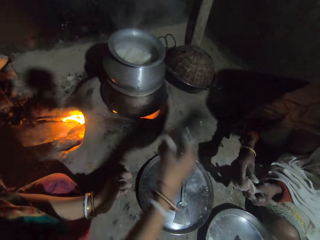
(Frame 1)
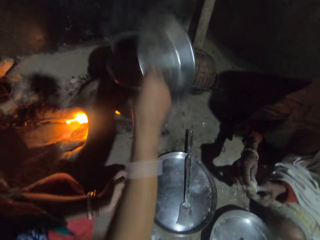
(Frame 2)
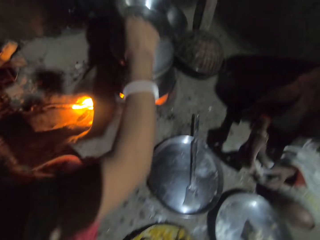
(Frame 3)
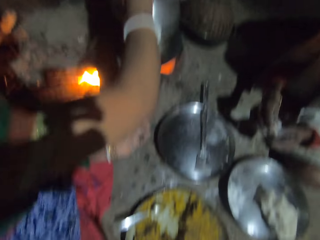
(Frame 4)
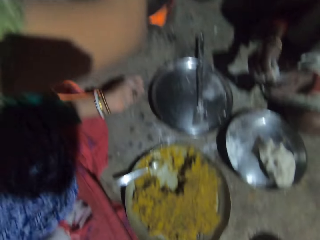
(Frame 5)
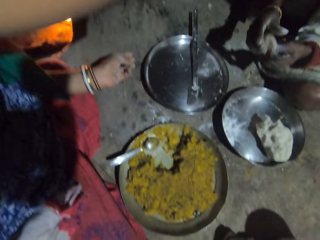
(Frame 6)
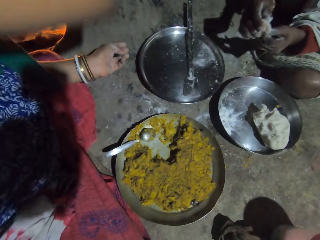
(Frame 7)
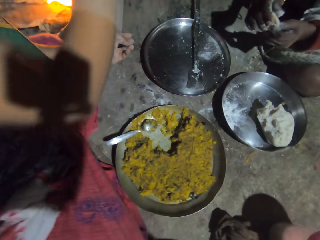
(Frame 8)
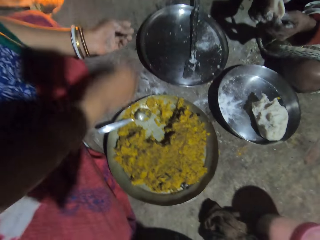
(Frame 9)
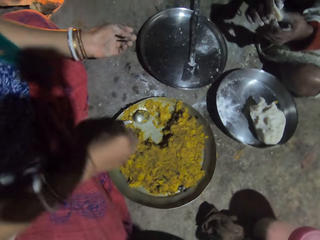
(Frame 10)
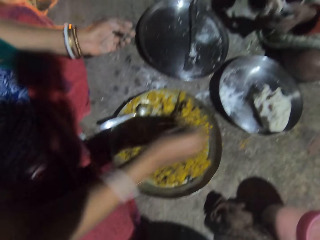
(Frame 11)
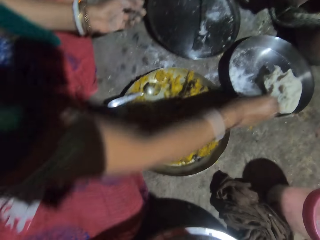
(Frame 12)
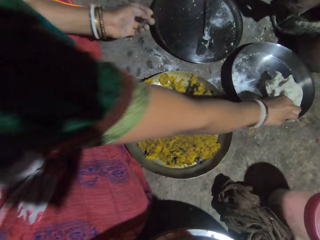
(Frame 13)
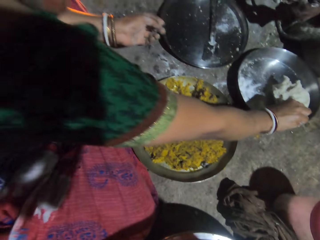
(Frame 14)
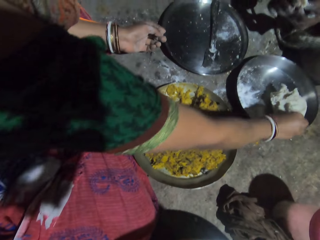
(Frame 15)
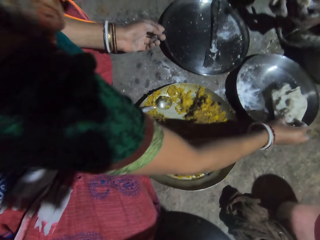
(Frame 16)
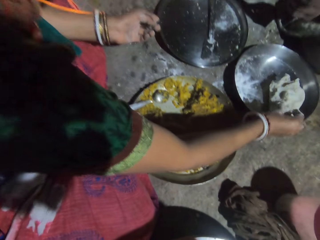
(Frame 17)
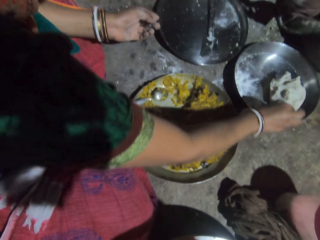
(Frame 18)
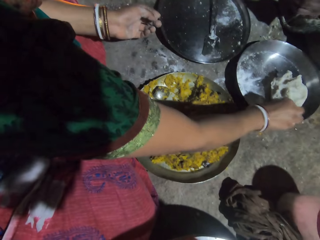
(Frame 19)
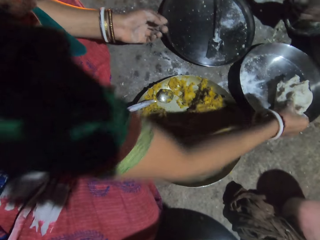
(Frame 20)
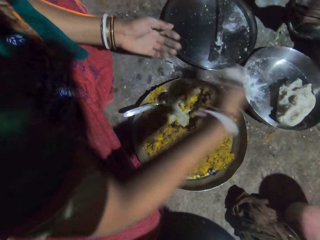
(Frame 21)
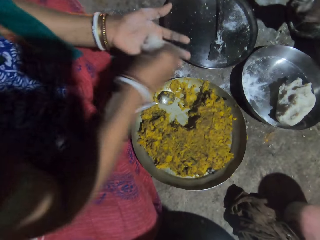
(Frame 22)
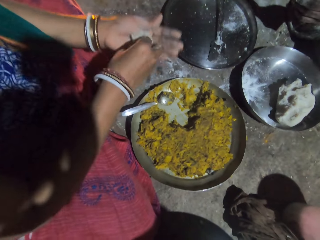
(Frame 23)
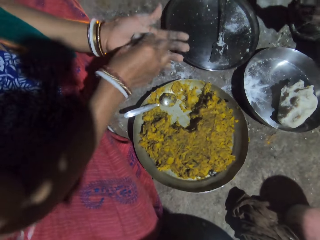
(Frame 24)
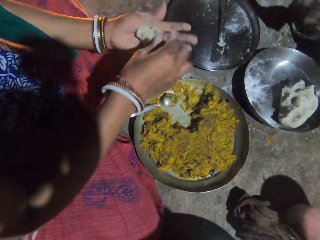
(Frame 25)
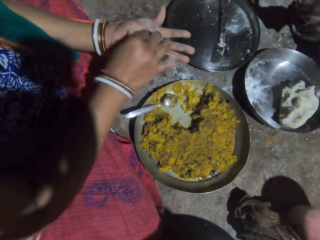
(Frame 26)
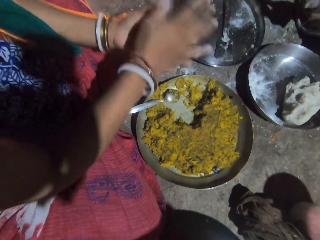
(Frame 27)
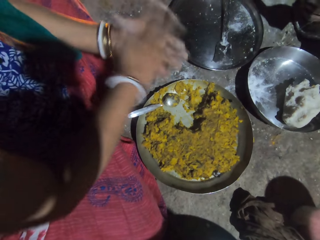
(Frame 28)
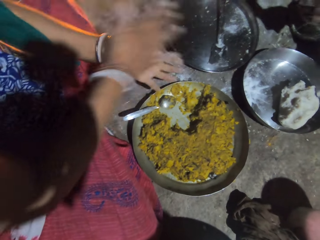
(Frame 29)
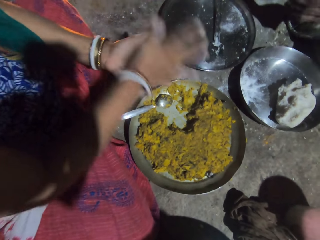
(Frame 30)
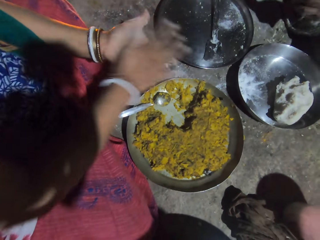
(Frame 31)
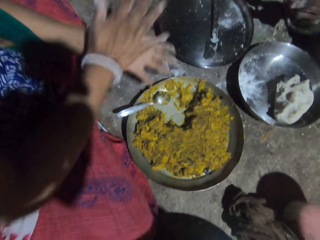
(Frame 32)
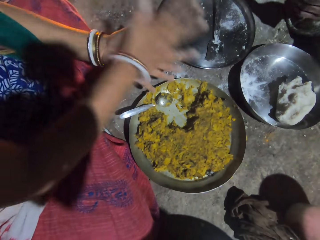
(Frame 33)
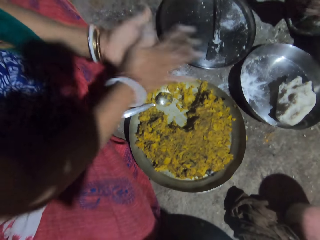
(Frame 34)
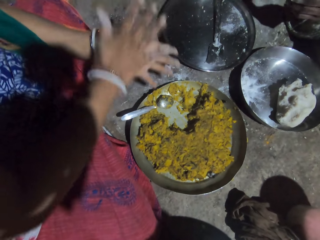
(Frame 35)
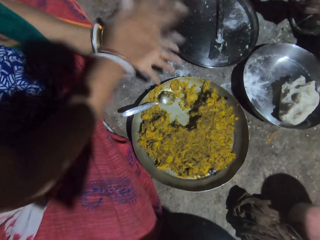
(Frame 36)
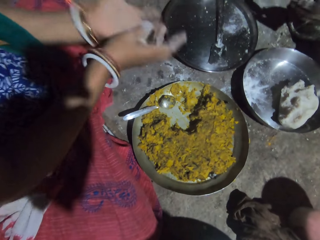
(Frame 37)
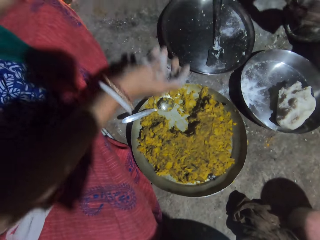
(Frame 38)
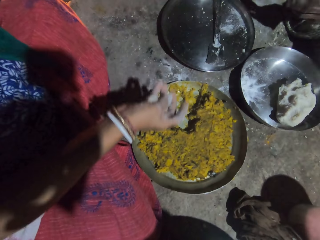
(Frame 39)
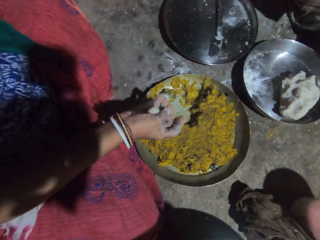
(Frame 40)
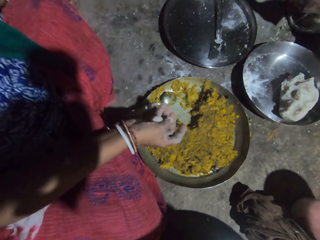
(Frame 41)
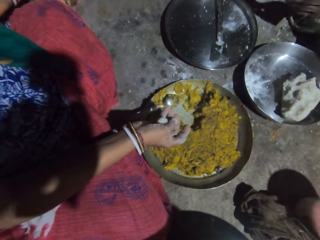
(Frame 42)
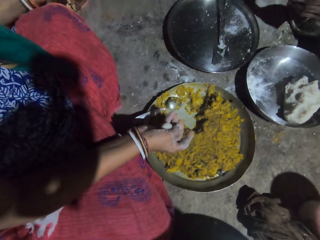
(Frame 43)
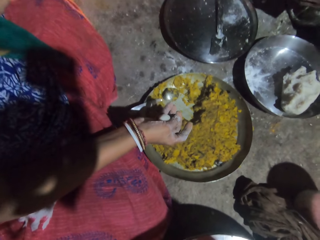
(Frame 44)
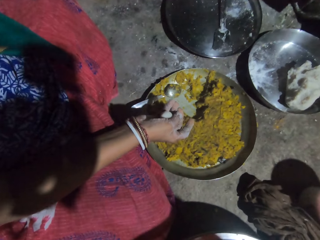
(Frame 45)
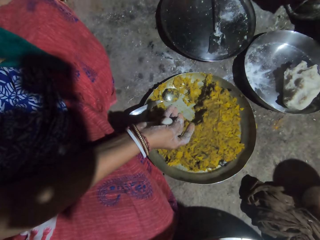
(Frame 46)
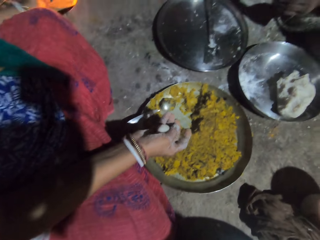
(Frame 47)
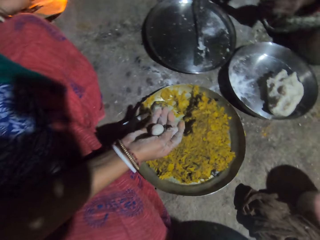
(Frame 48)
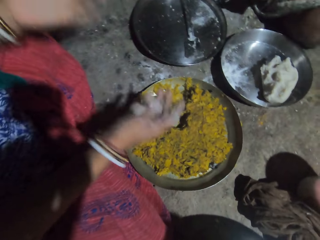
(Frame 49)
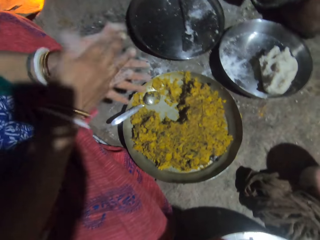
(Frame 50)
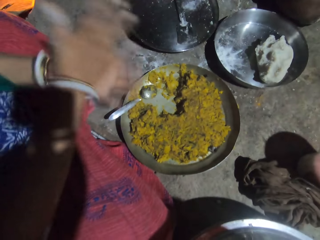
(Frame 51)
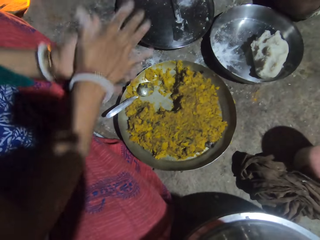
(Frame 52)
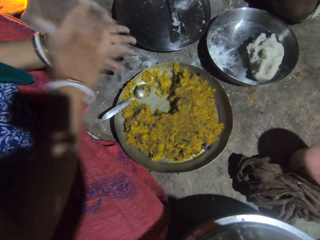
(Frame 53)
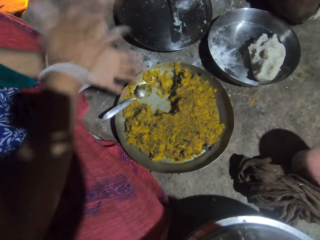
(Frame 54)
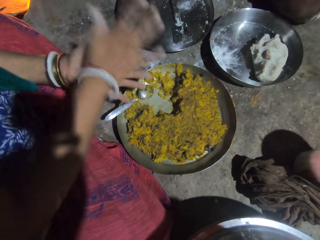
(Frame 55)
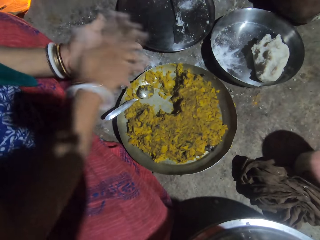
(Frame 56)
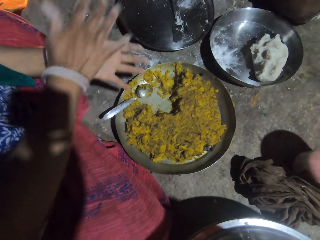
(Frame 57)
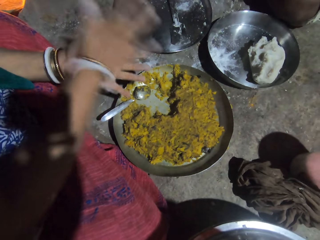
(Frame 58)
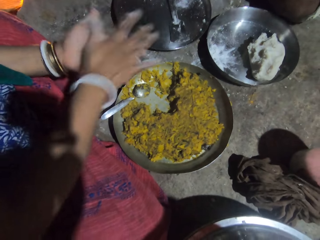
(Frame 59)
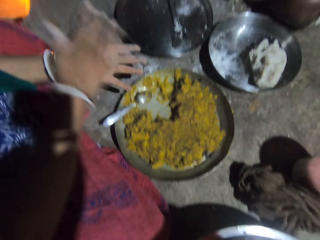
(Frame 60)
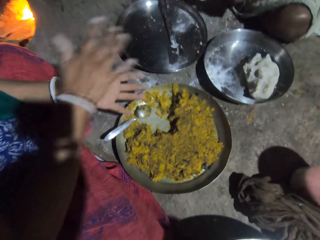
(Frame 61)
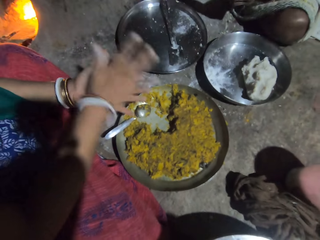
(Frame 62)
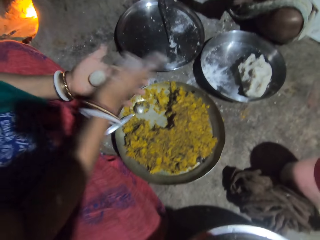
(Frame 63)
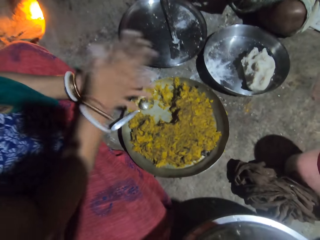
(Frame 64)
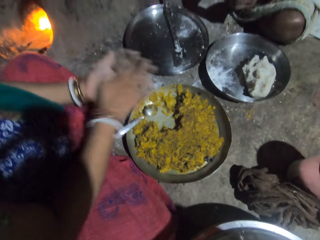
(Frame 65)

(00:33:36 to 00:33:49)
The camera wearer covers the pot with the pot lid. They interact with a lady. They pick the dough. They roll the dough with their hand. They interact with the lady. They roll the dough.

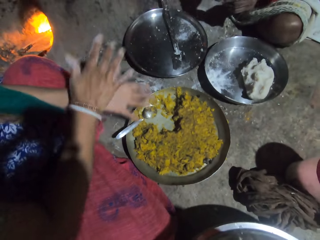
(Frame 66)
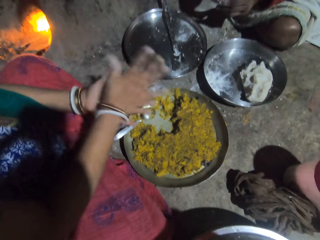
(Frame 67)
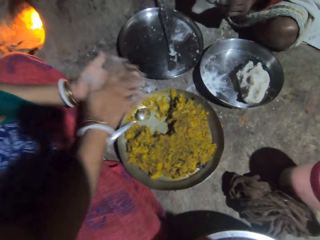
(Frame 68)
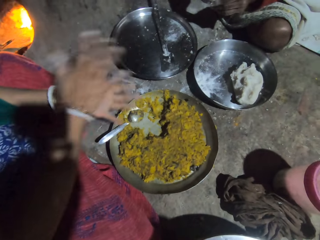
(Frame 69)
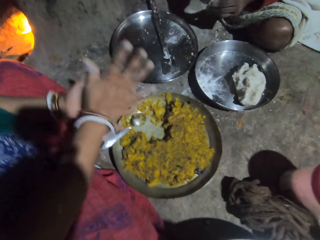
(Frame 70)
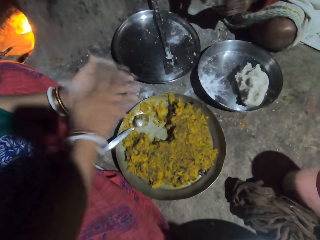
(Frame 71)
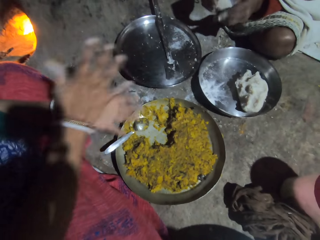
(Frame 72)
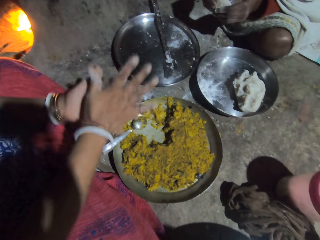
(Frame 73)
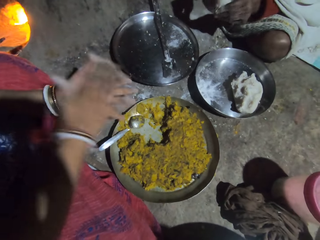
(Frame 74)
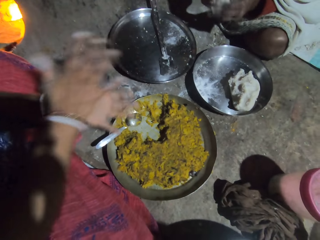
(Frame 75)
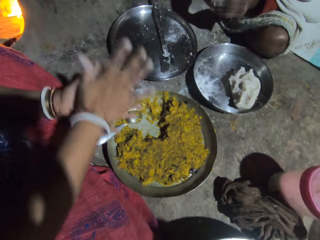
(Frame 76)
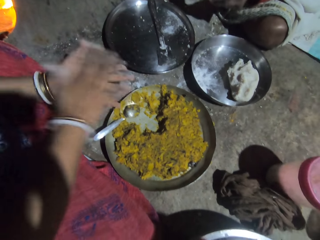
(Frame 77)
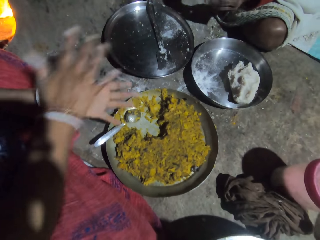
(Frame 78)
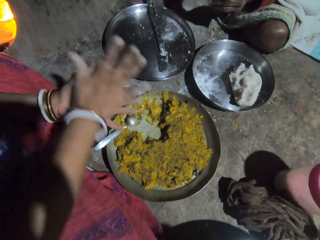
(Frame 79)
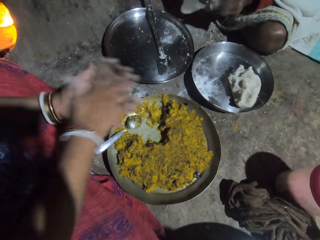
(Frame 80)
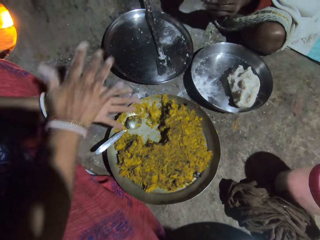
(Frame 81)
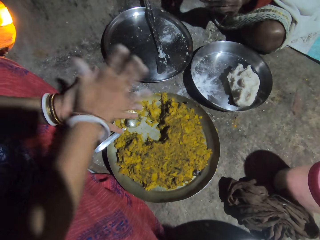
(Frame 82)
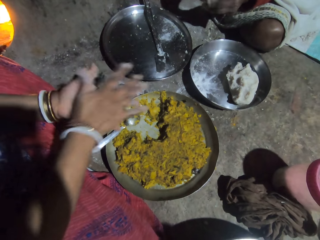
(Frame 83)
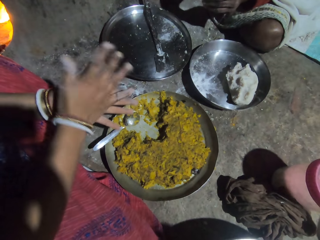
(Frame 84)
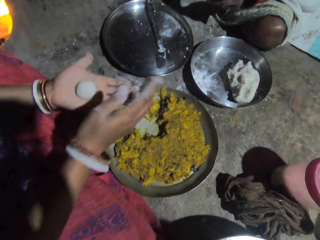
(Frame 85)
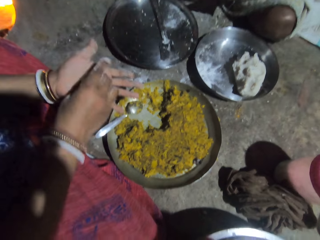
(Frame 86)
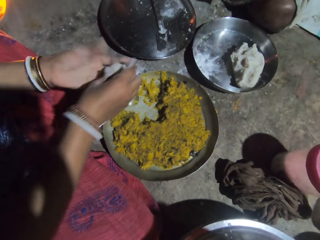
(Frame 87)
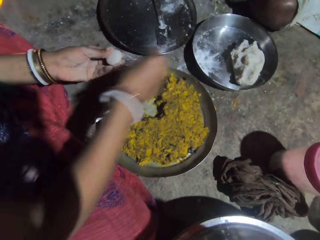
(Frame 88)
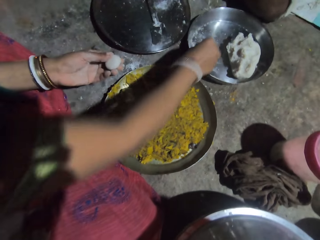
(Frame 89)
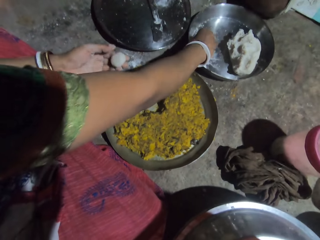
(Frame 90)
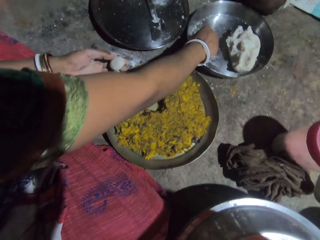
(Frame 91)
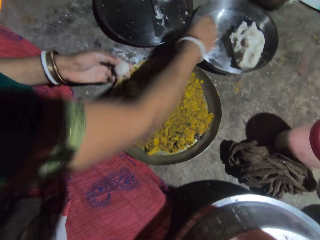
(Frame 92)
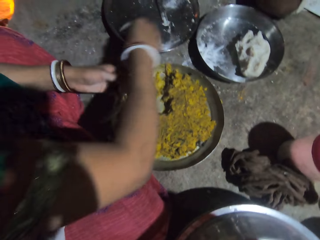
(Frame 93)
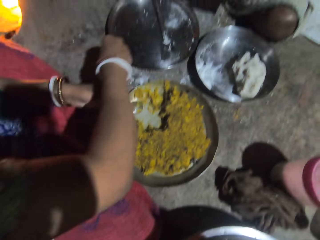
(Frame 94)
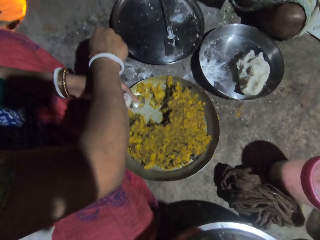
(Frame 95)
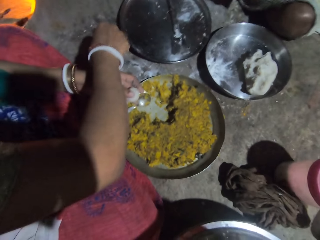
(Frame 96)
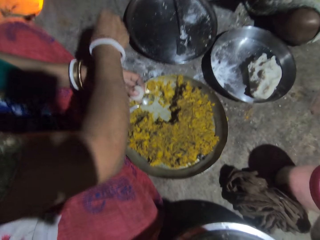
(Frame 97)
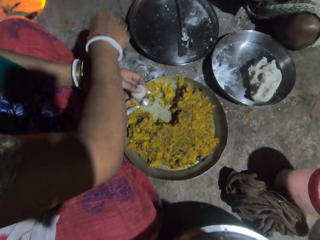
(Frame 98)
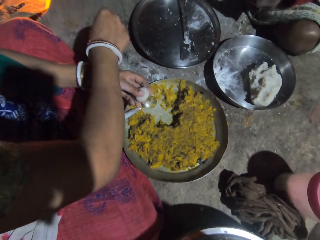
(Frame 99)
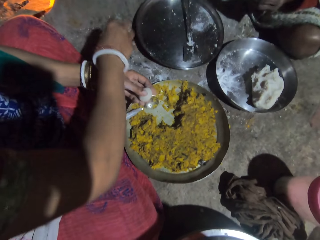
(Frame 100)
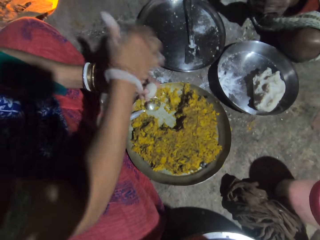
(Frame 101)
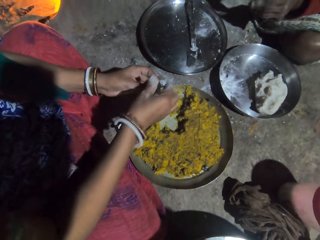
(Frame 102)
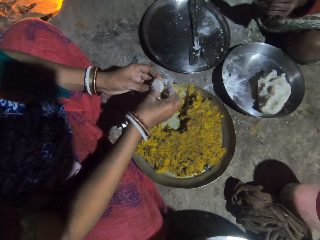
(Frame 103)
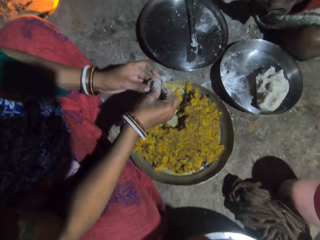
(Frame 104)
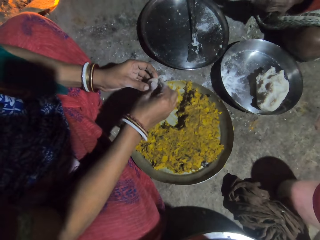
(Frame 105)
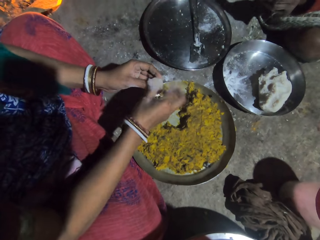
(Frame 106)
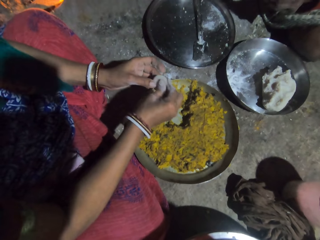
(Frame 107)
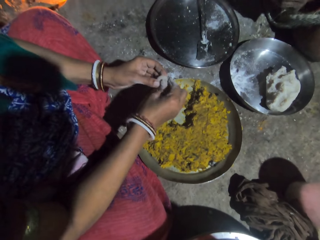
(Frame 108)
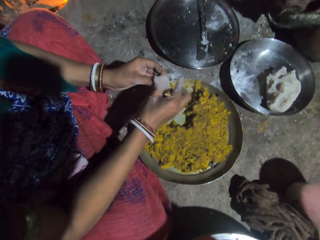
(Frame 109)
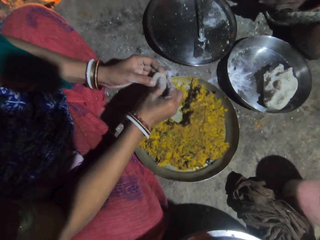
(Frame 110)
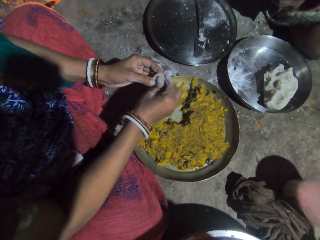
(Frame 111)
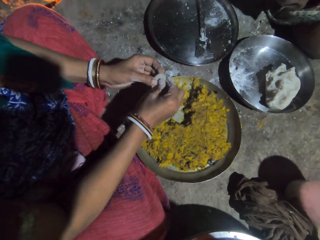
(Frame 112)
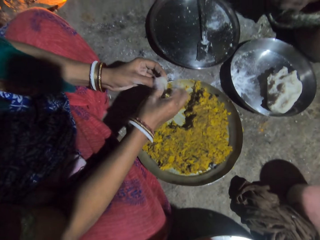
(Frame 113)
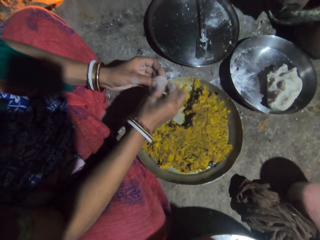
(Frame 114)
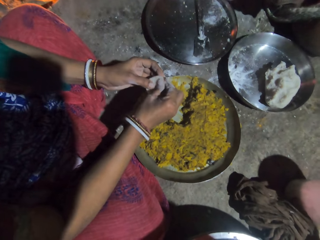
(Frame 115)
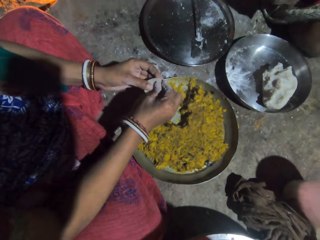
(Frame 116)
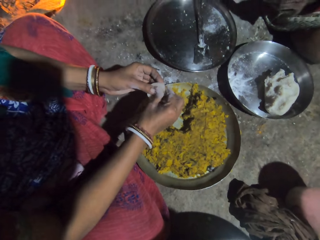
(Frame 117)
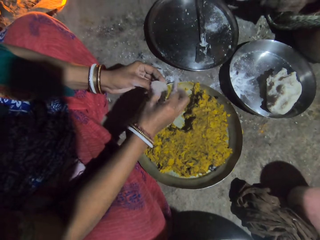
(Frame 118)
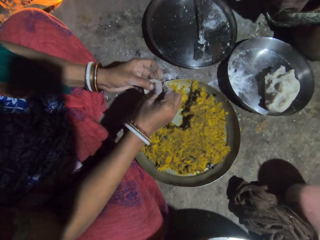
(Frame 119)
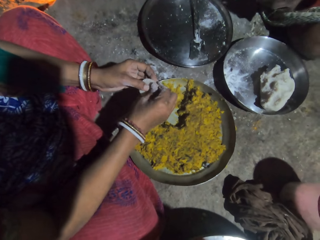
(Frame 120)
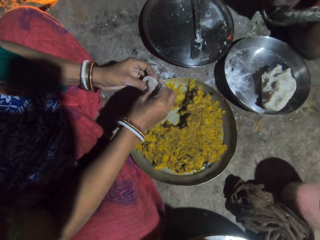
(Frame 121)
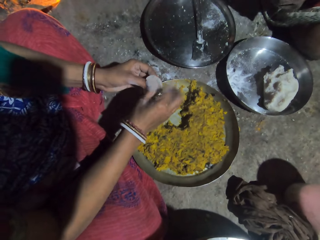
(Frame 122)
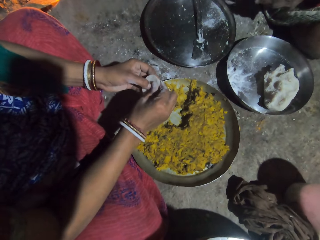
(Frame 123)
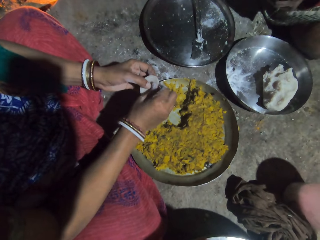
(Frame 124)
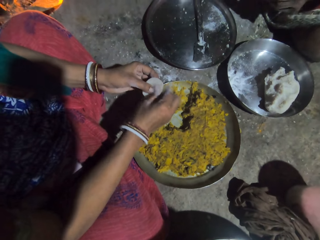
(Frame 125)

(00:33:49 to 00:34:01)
The camera wearer interacts with a lady. She rolls the dough. She touches flour from the bowl. She reduces flour in her hand. She makes space in the dough.
